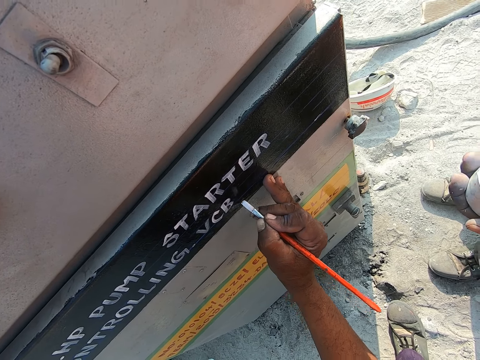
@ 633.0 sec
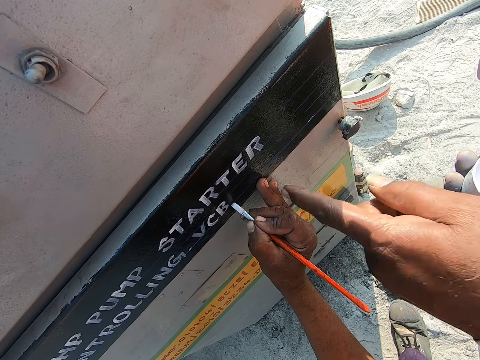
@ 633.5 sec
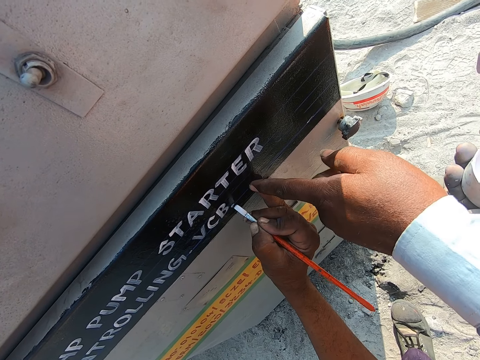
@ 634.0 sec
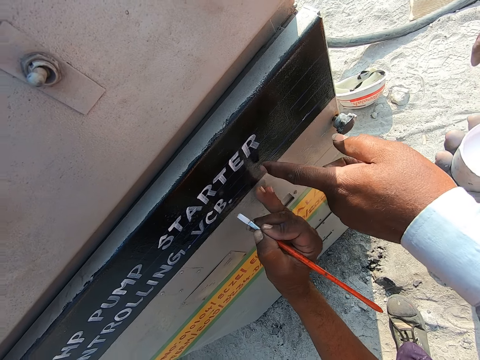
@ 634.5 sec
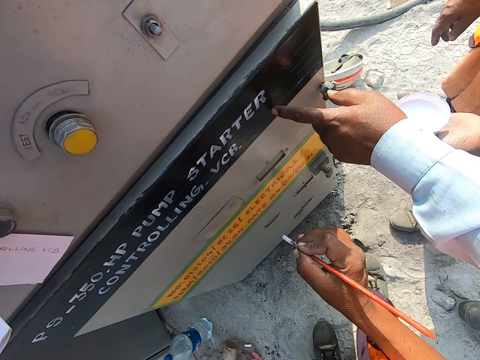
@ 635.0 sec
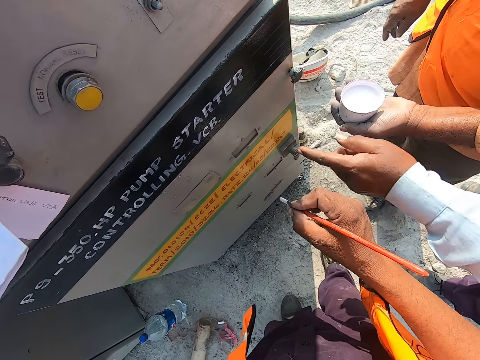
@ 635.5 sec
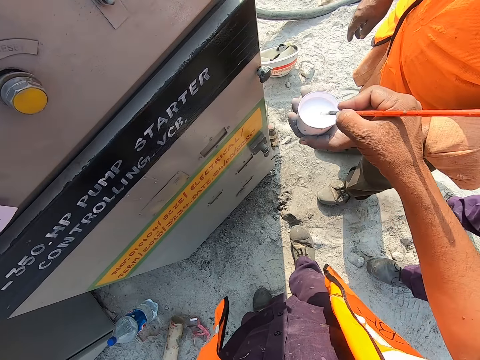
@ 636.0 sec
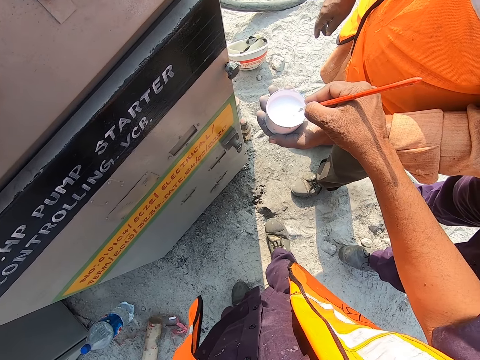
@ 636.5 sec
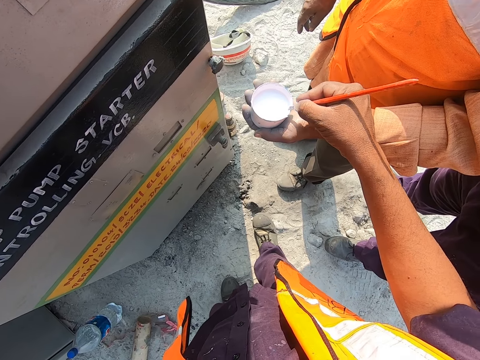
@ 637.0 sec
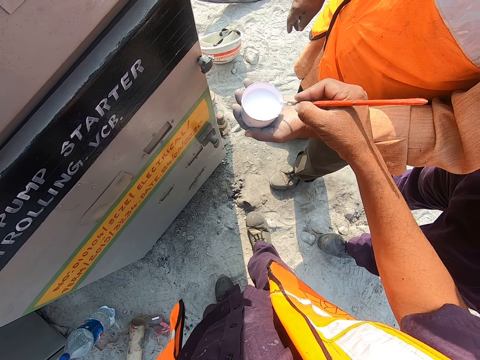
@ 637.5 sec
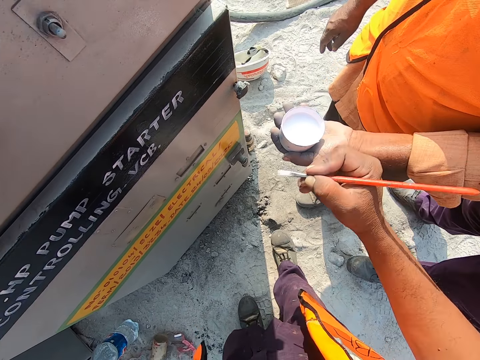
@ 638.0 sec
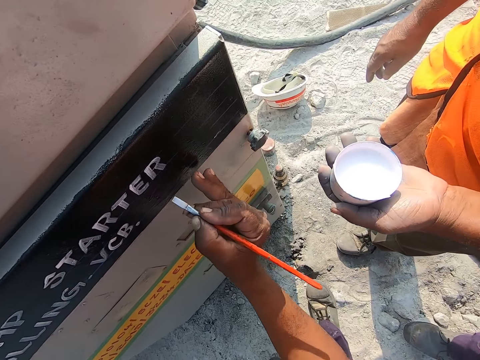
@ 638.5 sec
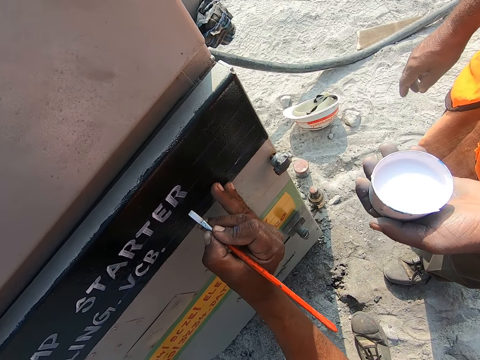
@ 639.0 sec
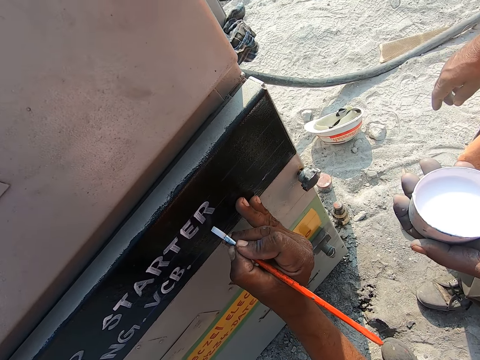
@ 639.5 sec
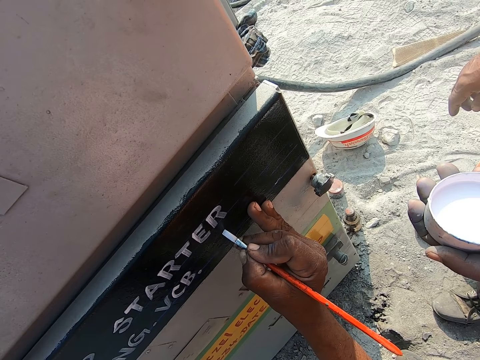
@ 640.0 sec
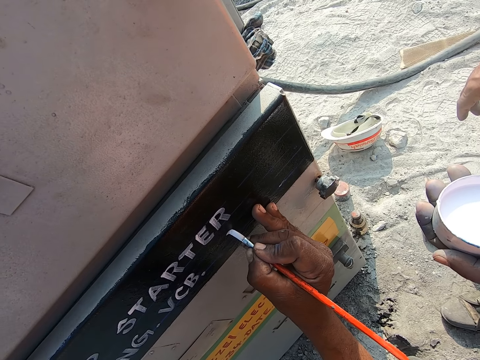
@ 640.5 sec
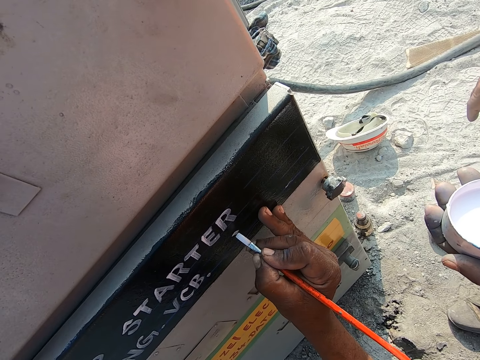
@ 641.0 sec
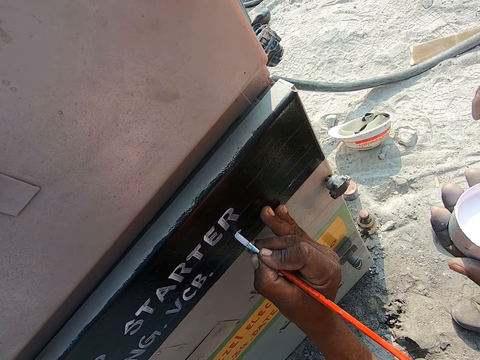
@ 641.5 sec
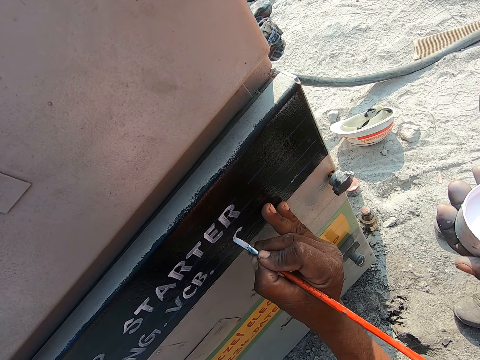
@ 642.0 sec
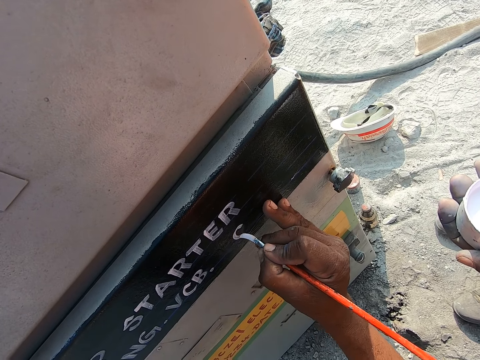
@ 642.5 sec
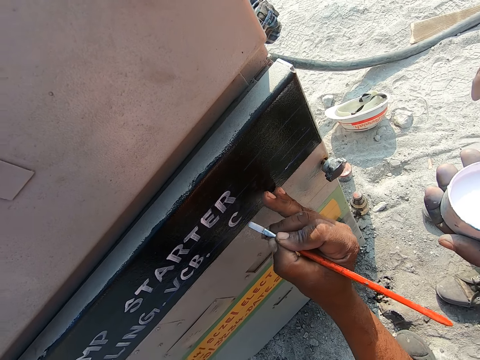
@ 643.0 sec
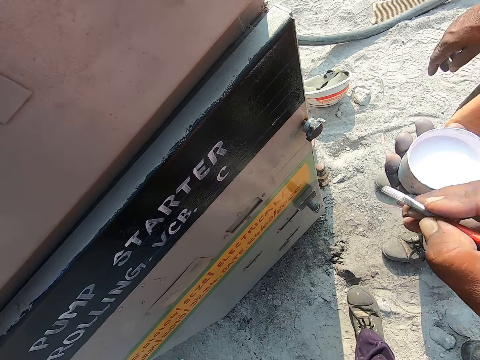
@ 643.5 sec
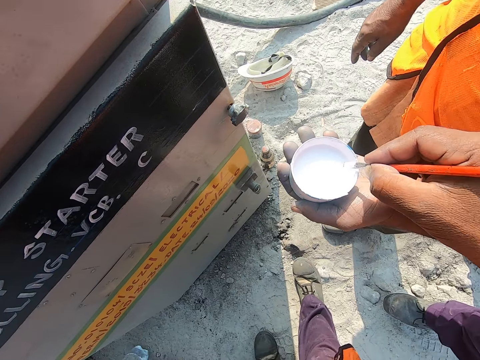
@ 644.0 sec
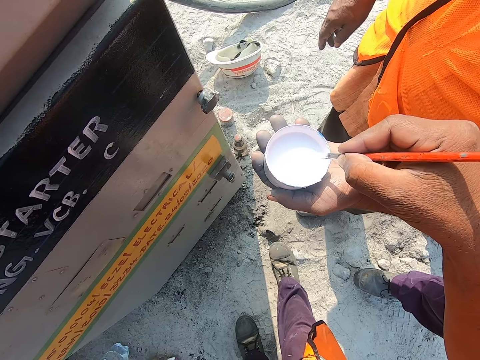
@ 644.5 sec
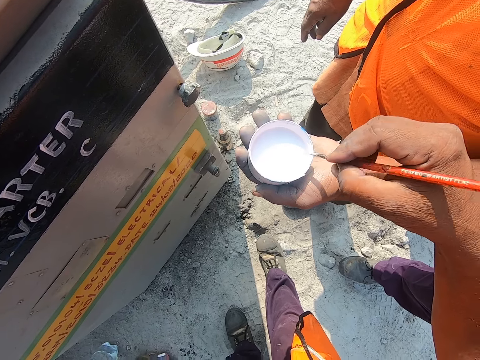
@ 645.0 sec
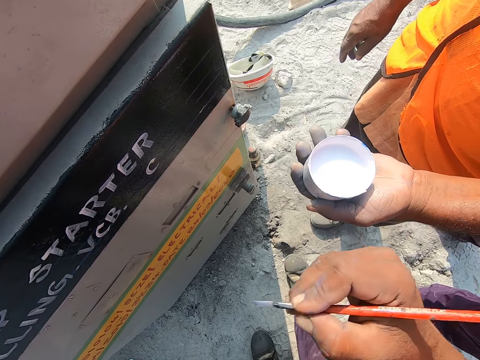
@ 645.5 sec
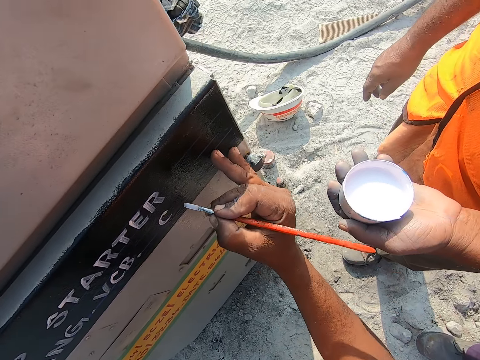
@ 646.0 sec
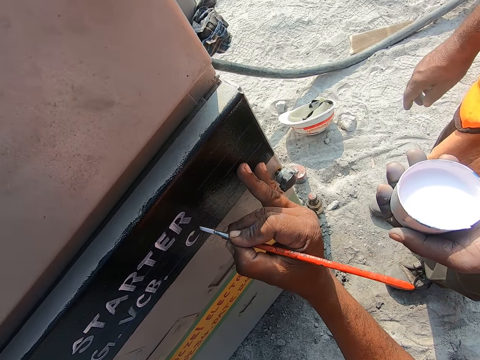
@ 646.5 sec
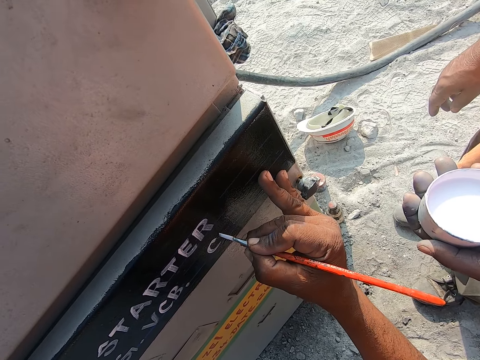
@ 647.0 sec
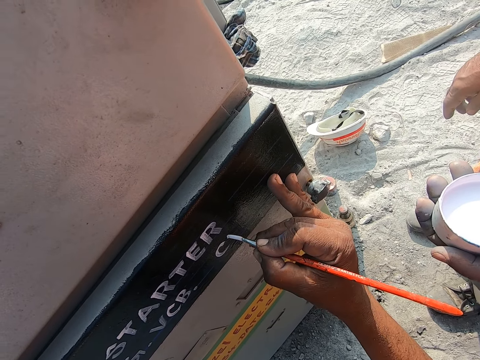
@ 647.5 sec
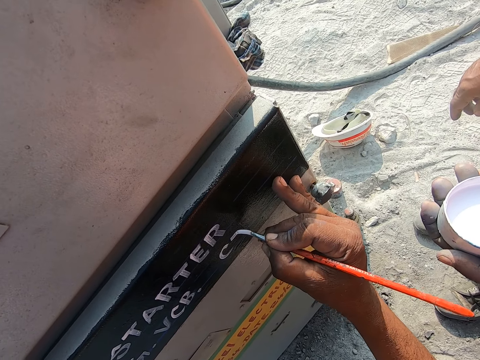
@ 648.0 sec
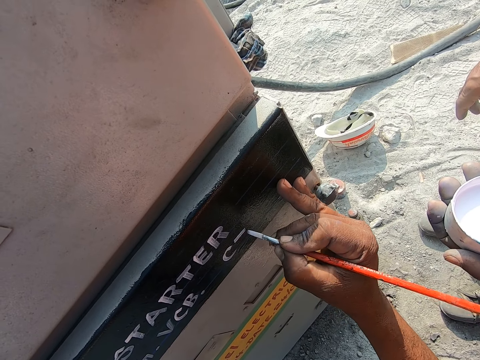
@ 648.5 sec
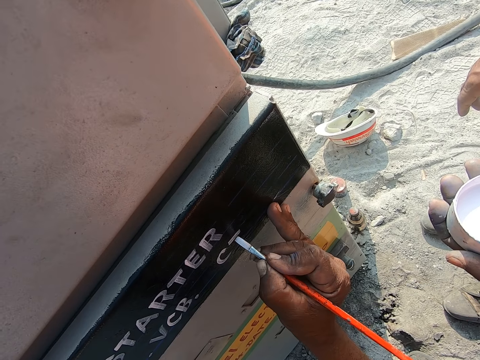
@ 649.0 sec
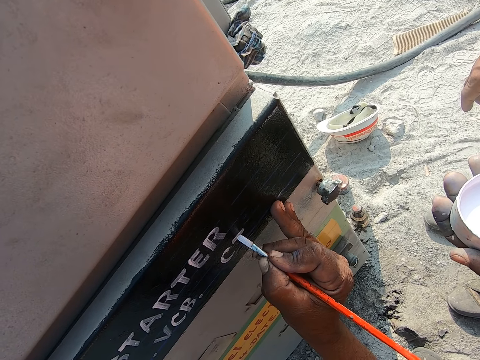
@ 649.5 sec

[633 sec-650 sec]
A man points at the gasoline pump with his left hand. The man converses with the camera wearer. The camera wearer responds to the man. Another man passes the paint to the camera wearer. The camera wearer dips the paint brush into the paint in the container. They wipe the paint brush on the paint container. They write on the gasoline pump with the paint brush. The other man passes the paint to the camera wearer. The camera wearer dips the paint brush into the paint in the container. They wipe the paint brush on the paint container. They write on the gasoline pump with the paint brush.

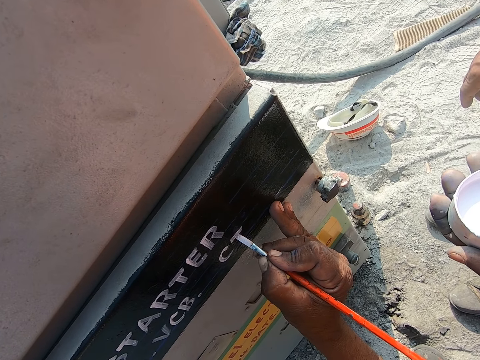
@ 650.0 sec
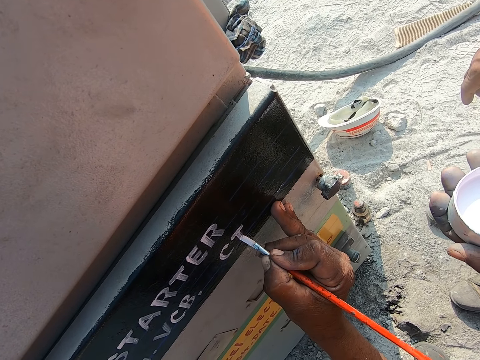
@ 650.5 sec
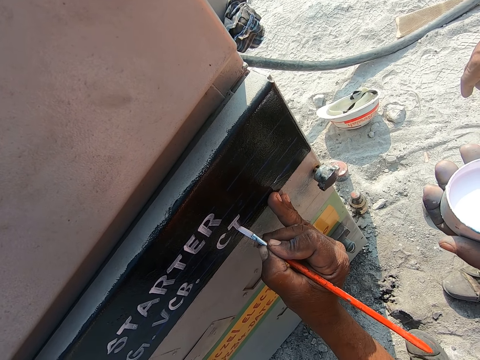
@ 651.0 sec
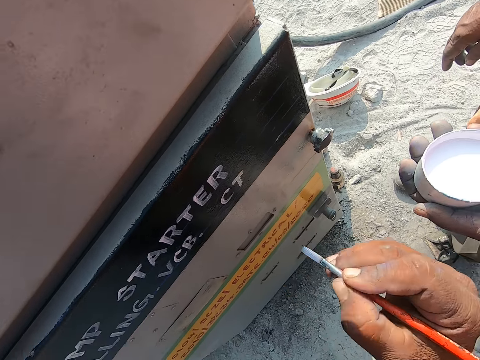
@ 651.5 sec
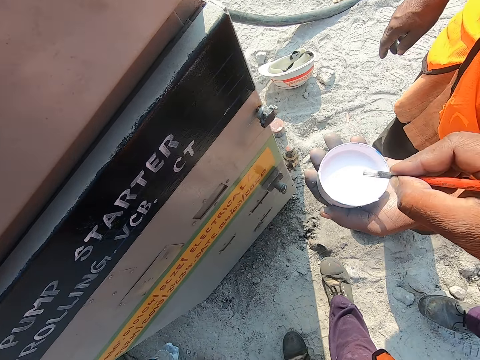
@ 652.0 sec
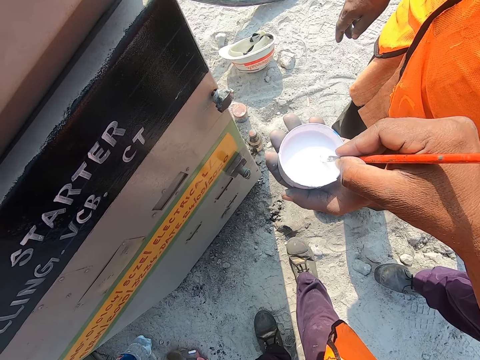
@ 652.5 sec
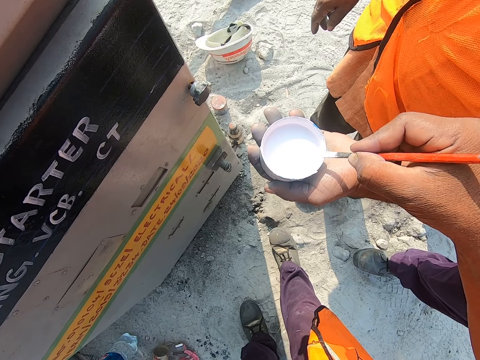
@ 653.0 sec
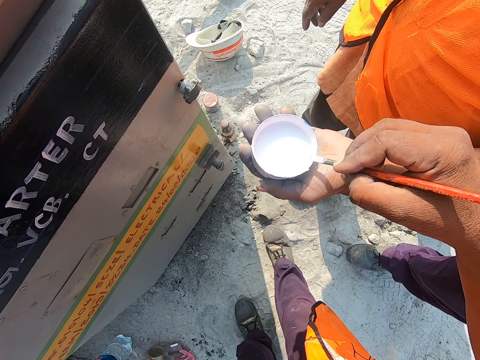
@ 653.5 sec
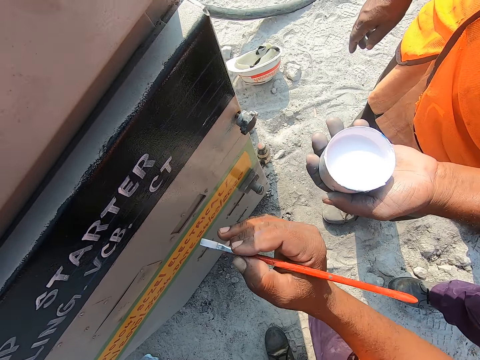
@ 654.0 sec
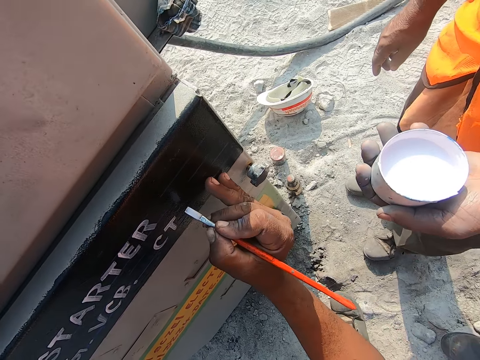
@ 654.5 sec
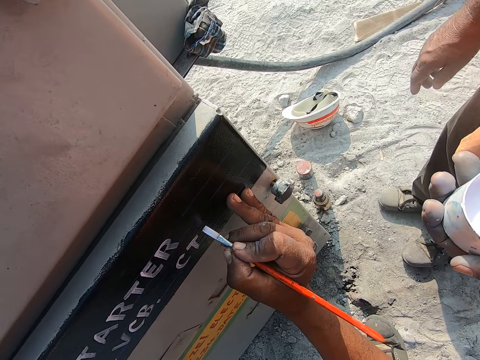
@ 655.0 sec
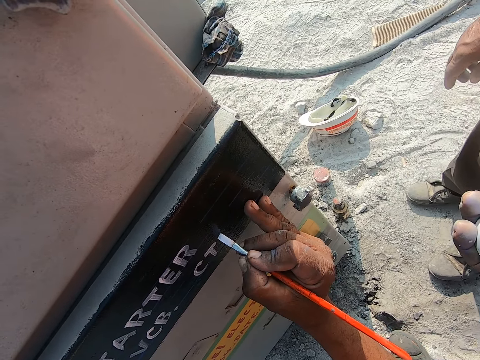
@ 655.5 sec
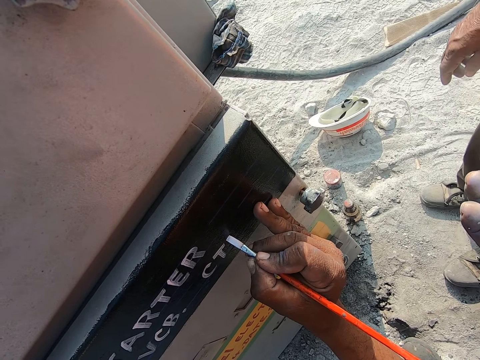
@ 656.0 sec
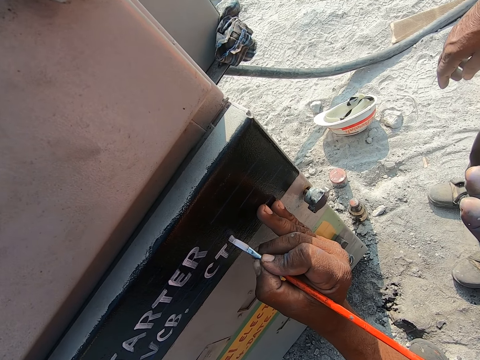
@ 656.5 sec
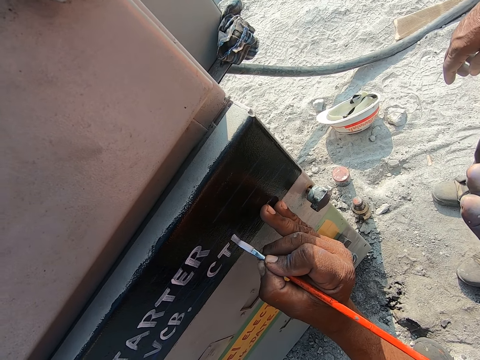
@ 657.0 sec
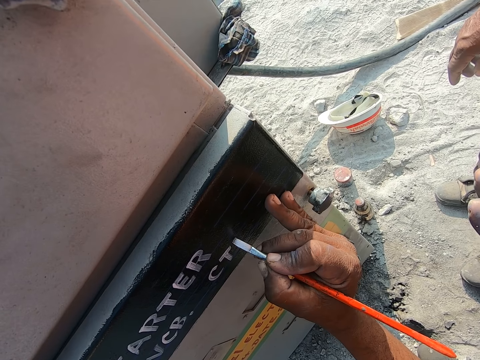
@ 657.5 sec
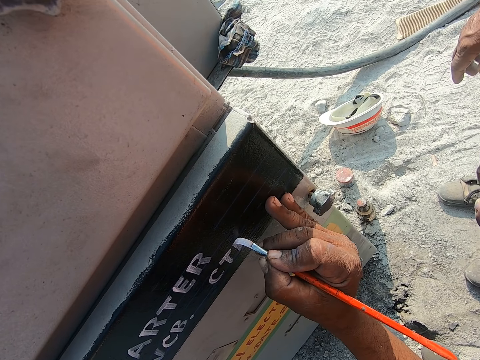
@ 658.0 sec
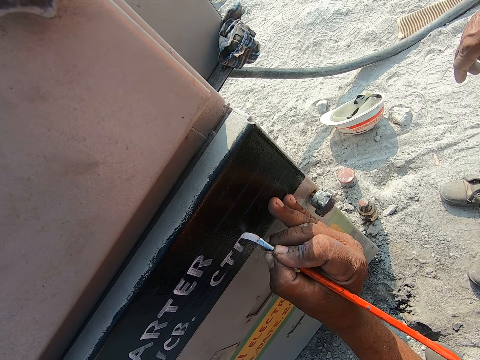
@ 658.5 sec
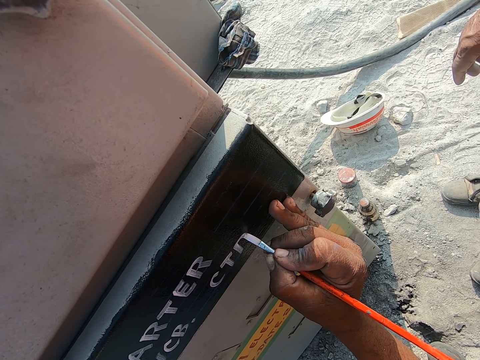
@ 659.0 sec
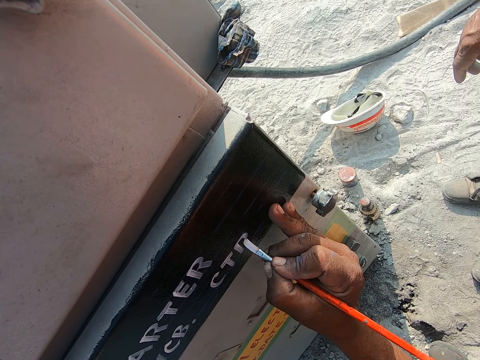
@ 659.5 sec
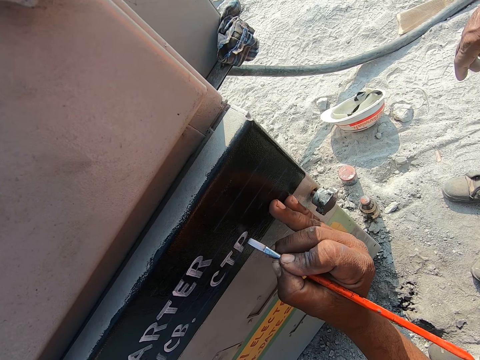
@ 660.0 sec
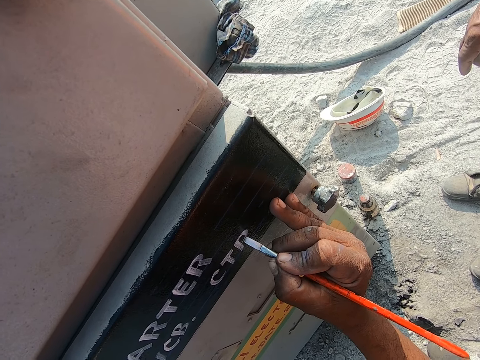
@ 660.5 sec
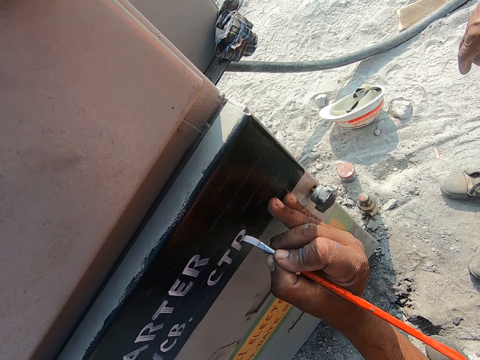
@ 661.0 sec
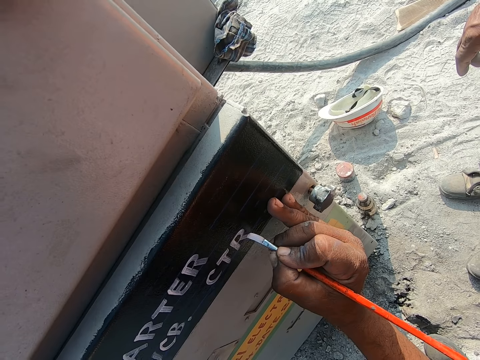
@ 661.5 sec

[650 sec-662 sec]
A man passes the paint to the camera wearer. The camera wearer dips the paint brush into the paint in the container. They wipe the paint brush on the paint container. They write on the gasoline pump with the paint brush.
